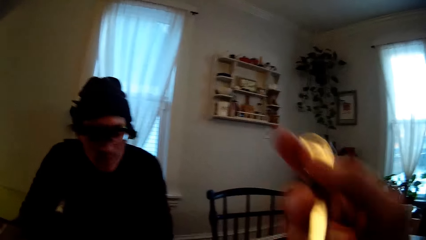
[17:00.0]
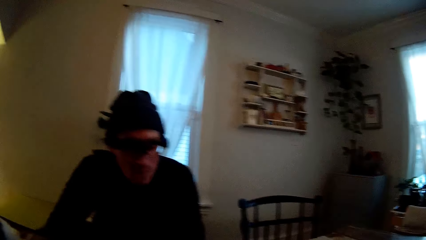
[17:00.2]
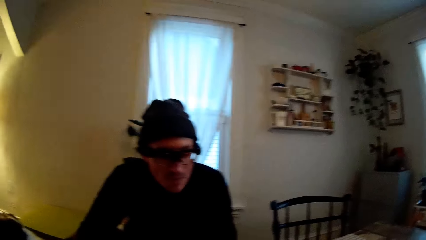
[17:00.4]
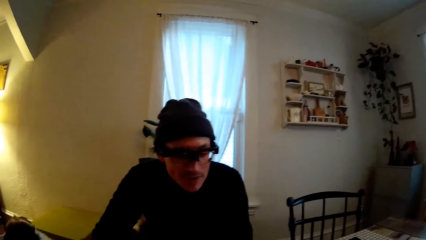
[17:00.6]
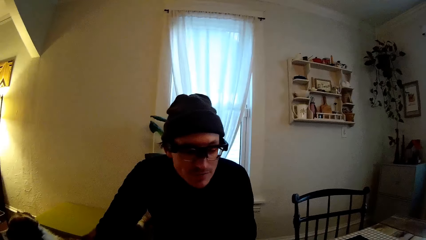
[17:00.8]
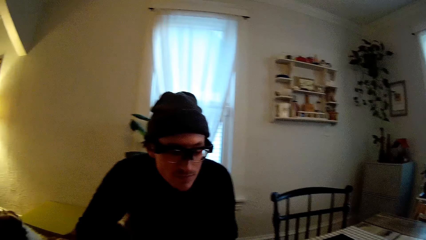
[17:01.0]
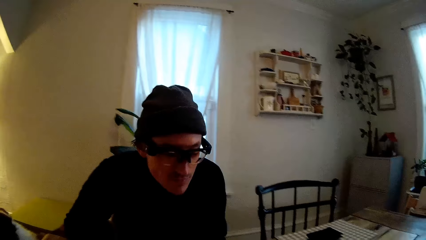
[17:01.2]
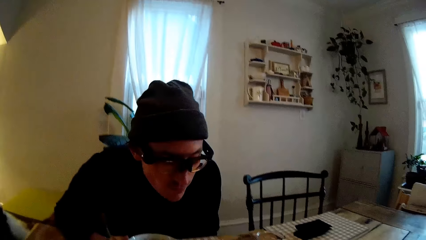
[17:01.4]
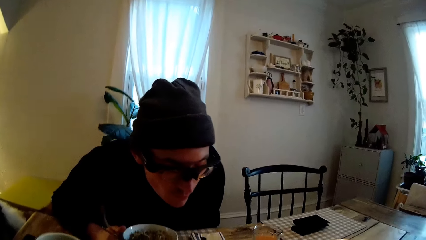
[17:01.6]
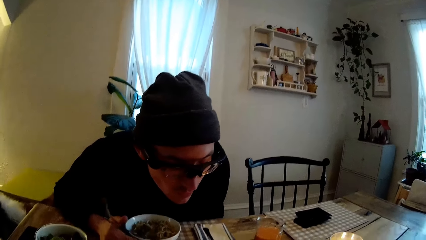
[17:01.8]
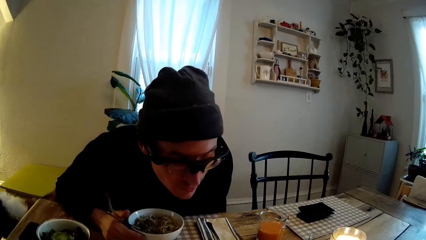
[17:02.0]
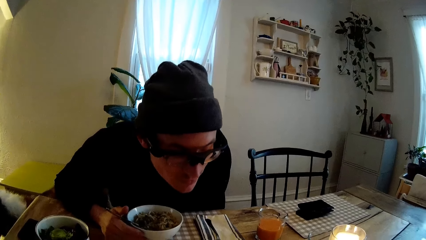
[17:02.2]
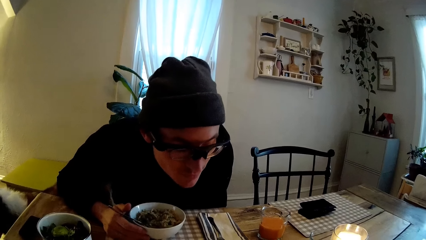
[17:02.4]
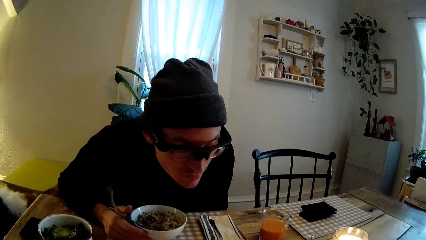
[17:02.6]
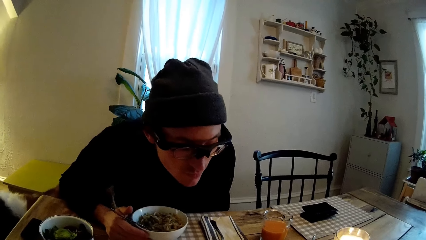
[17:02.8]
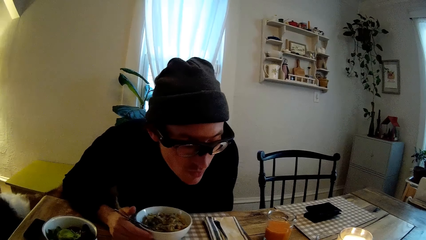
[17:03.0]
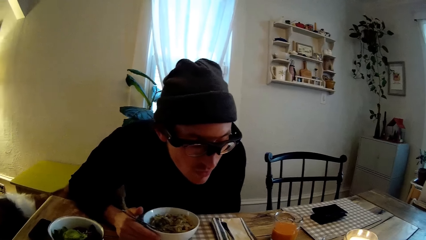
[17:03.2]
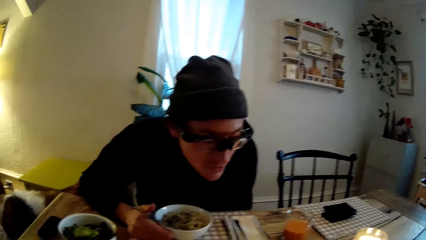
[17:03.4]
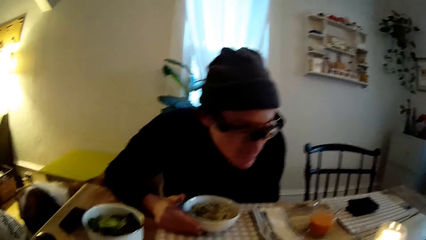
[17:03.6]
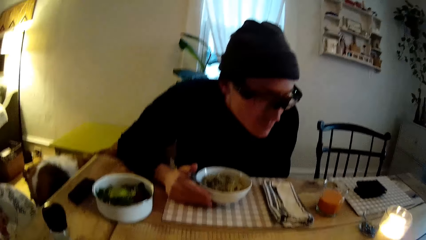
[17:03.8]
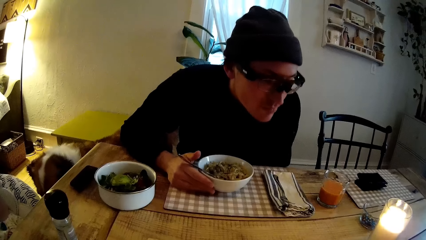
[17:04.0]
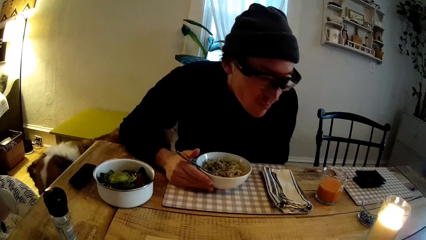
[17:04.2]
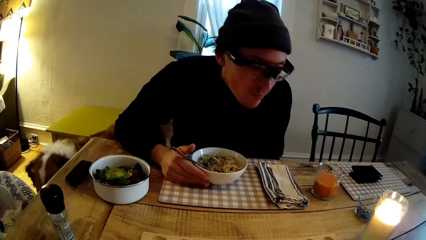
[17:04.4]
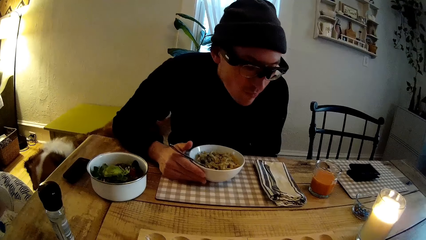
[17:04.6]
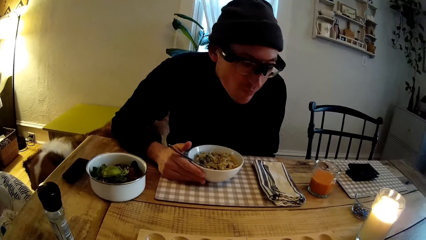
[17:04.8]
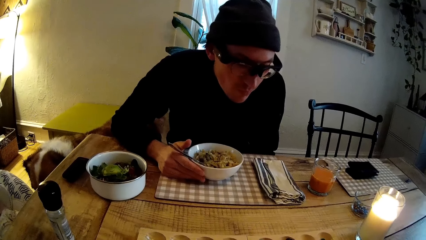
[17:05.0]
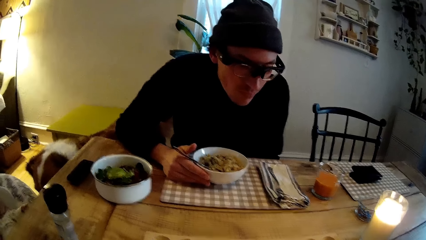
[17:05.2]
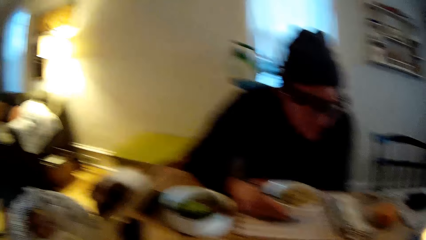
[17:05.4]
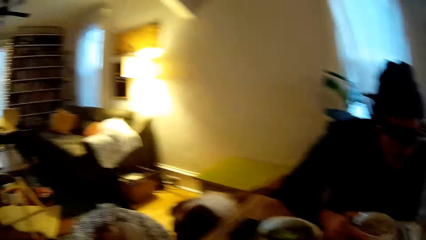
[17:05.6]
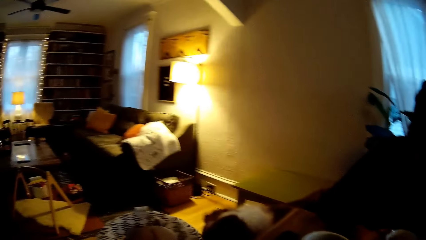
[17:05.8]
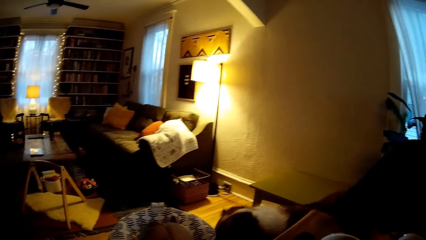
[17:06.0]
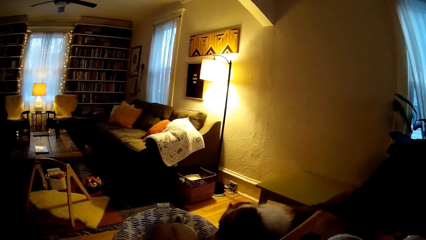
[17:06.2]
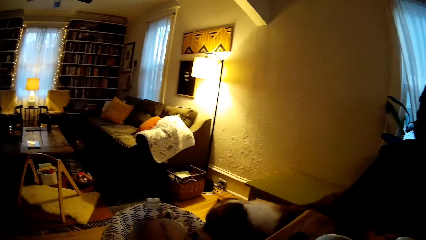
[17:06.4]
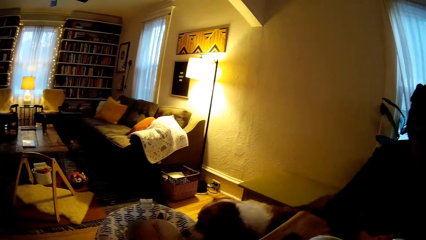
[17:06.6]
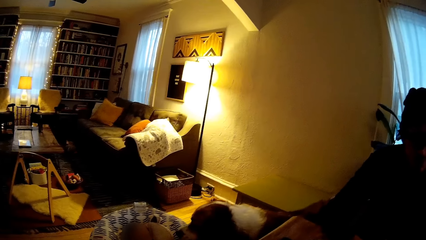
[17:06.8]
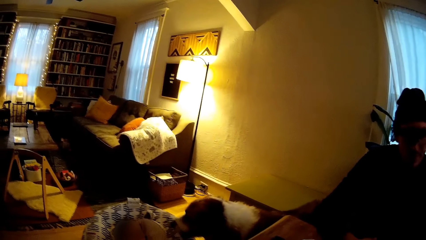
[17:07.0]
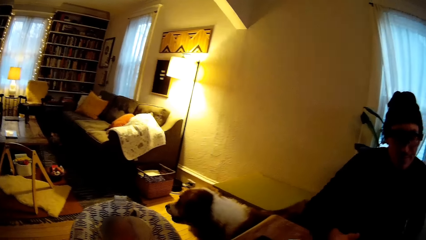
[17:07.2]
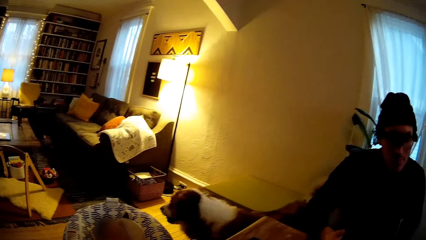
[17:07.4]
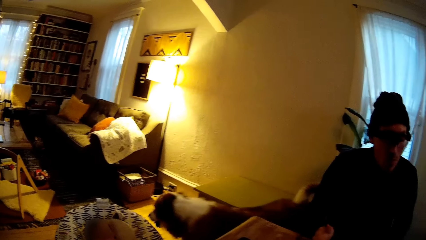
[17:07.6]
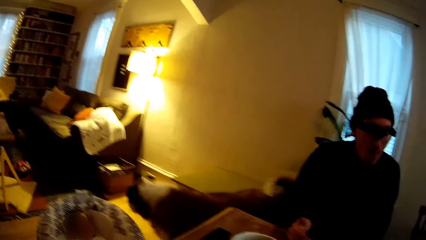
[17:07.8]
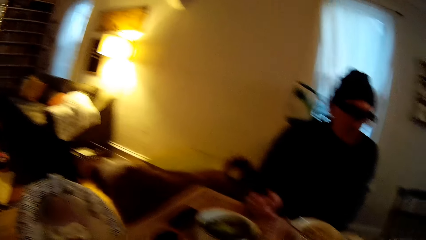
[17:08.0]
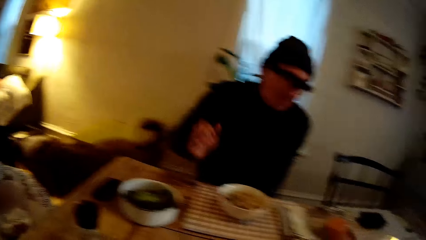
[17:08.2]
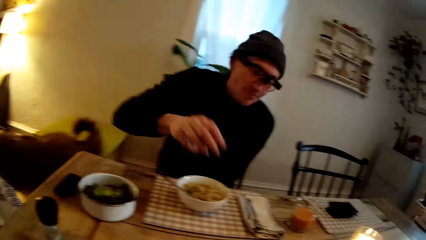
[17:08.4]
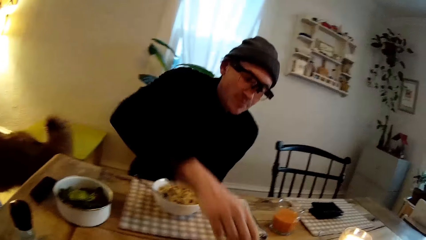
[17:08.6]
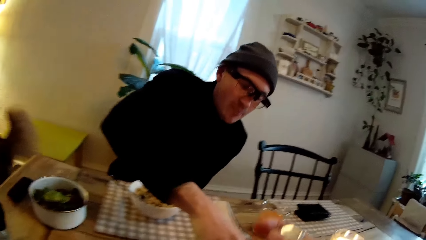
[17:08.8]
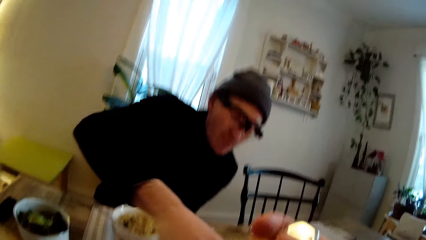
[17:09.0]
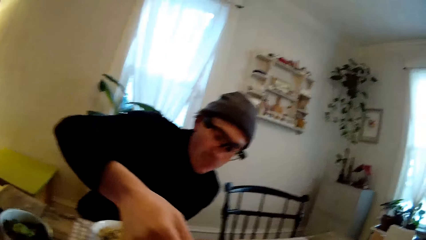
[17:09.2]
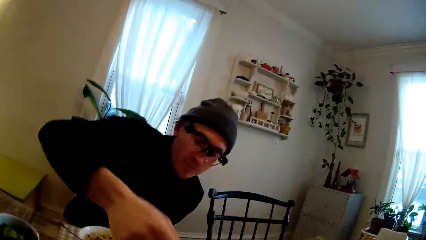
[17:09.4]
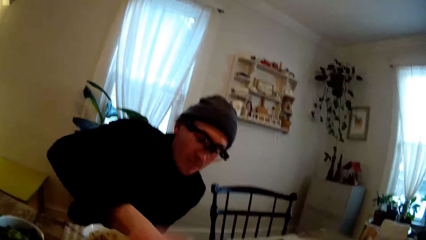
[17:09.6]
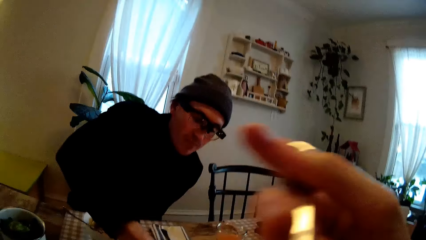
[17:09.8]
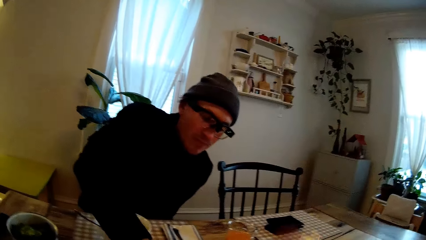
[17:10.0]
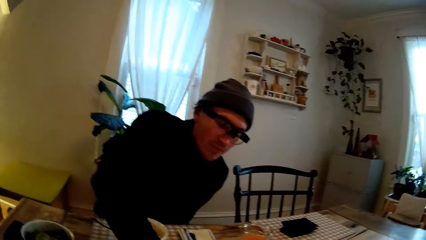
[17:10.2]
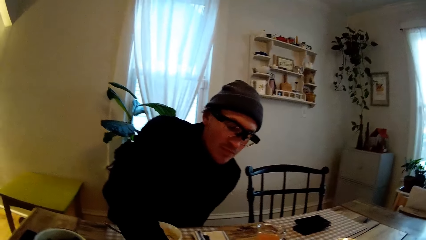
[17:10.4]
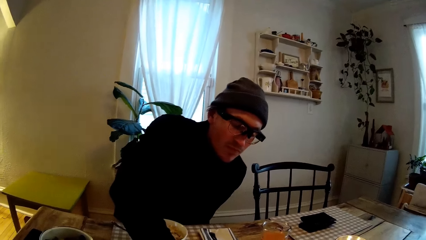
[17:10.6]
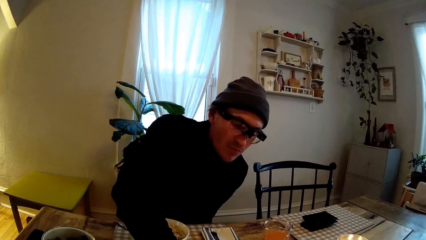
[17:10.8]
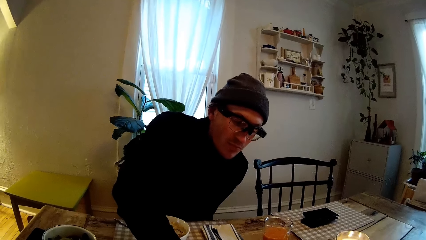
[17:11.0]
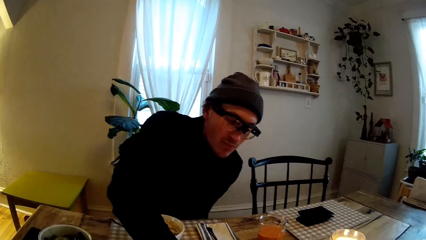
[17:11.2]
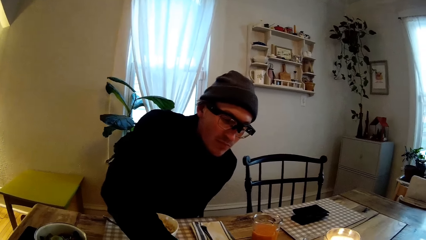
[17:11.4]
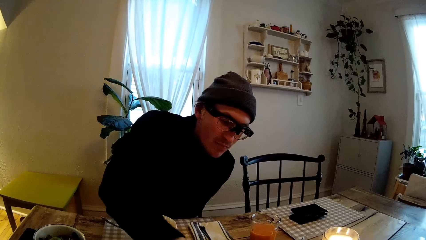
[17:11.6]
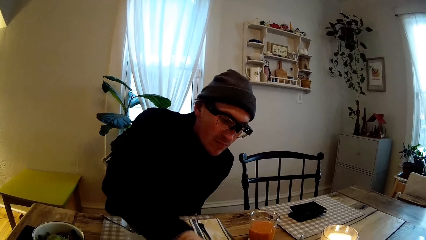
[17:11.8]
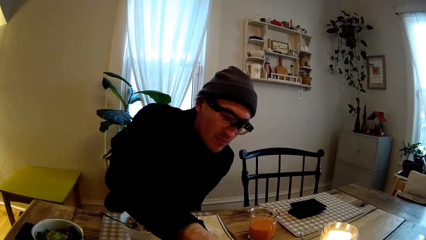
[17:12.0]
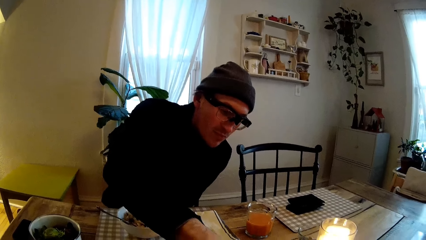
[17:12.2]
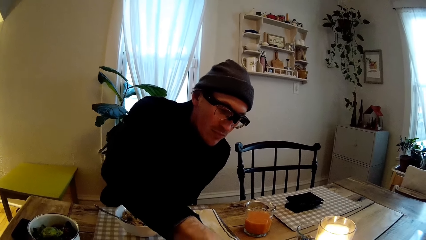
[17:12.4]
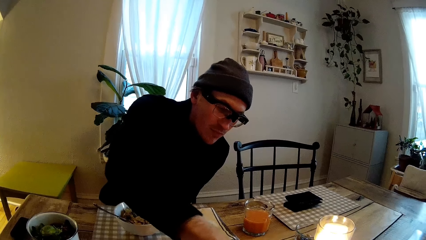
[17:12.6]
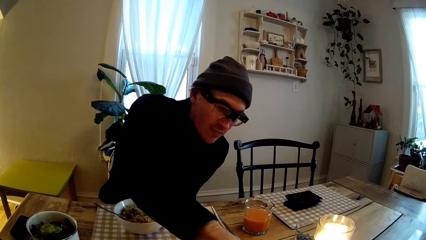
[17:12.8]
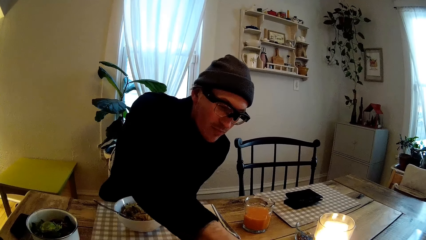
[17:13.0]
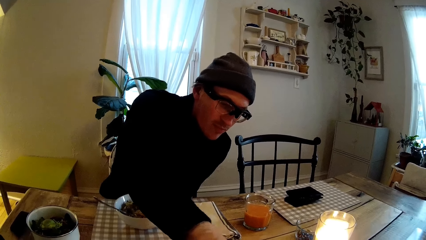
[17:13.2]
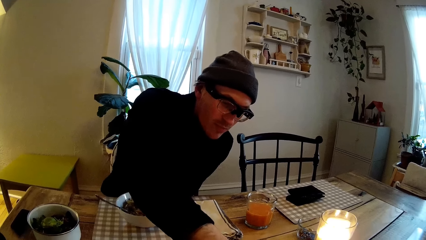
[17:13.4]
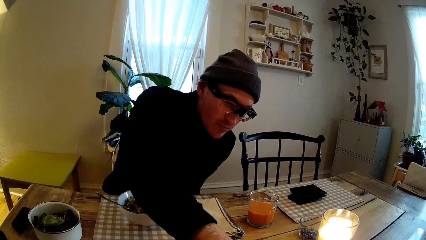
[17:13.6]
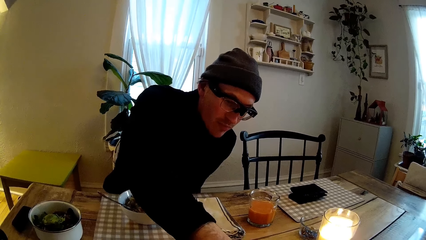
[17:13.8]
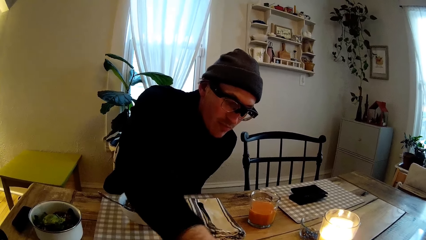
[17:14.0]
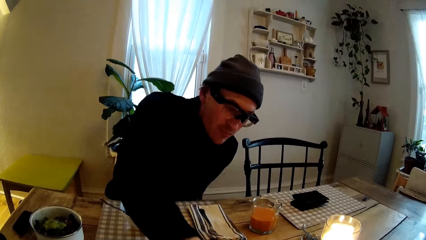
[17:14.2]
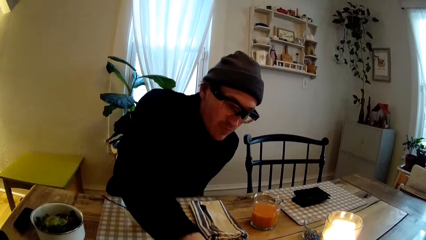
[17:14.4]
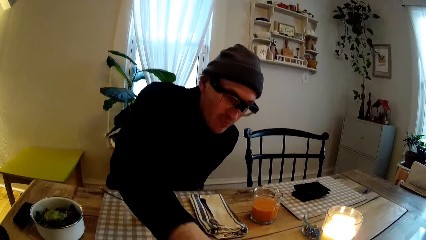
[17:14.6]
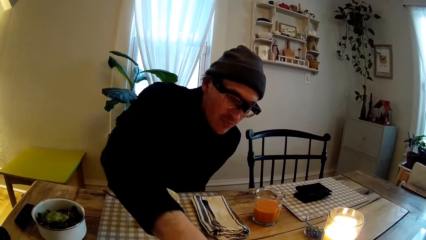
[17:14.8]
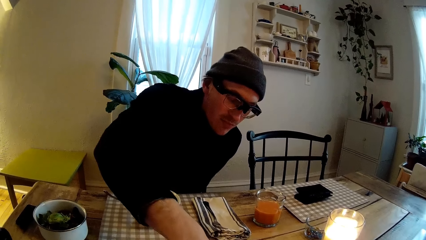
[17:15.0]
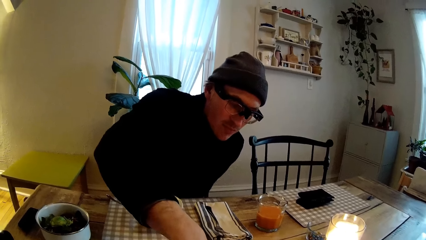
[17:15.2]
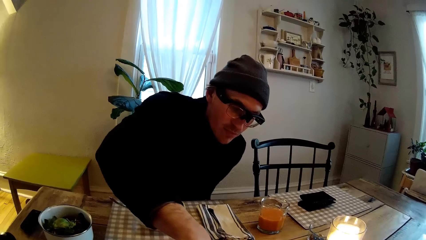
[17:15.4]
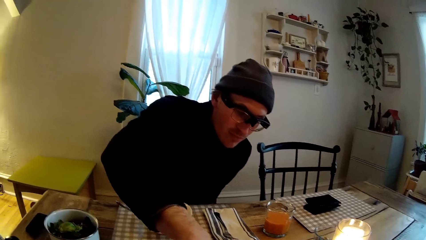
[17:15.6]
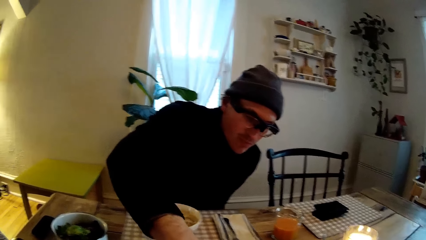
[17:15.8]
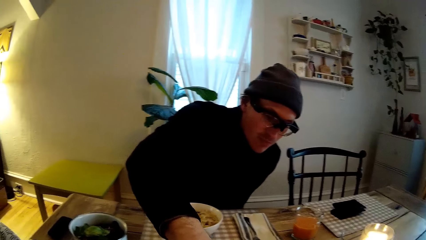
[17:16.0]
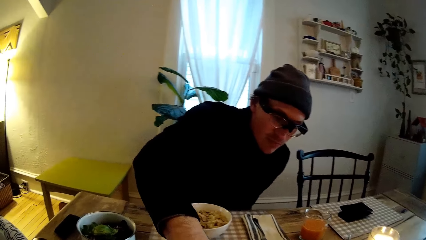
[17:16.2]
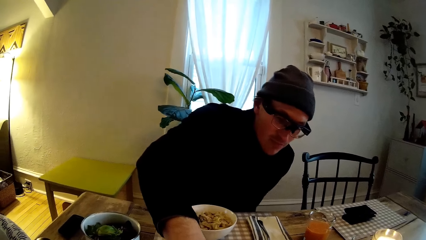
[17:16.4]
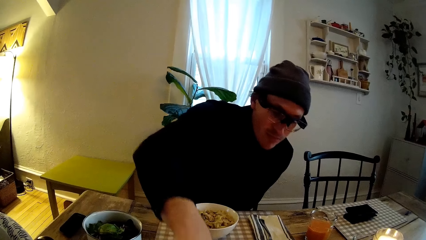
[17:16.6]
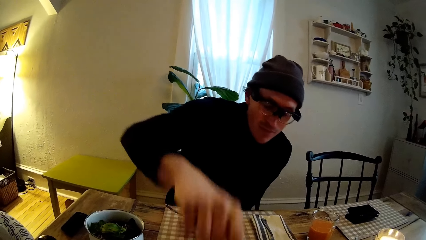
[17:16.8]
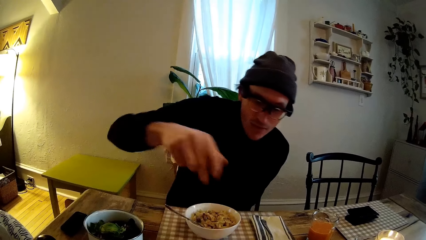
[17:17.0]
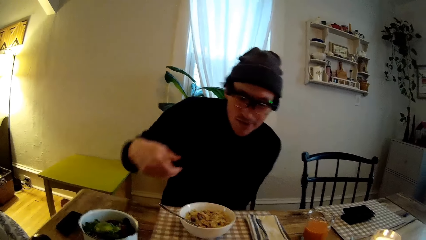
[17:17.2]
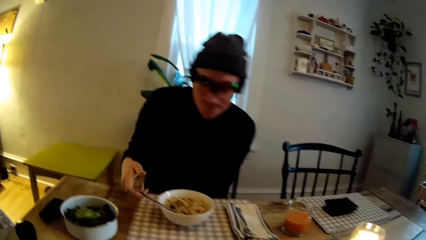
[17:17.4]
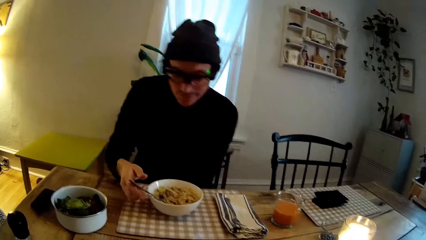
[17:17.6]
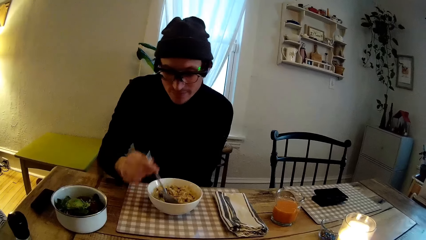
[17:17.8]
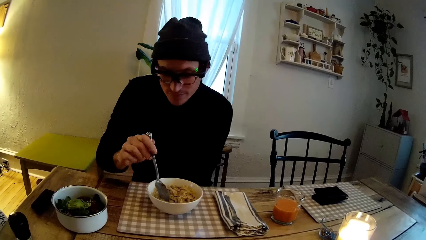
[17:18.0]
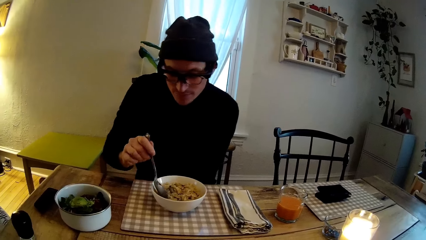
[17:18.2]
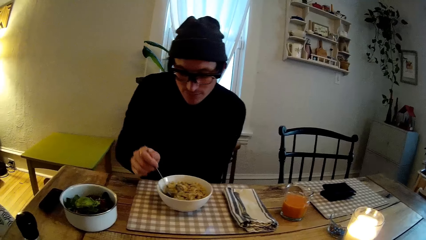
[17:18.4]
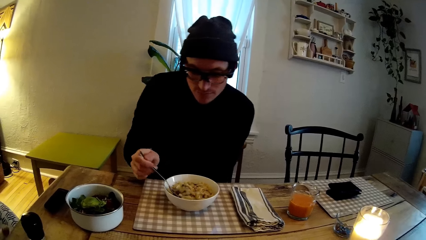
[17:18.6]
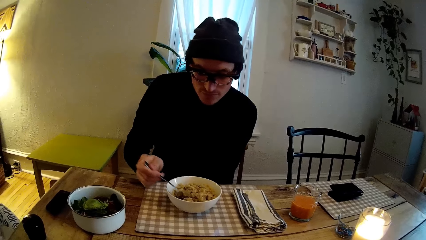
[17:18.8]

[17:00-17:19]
The camera wearer holds up the iron spoon in her right hand. She moves the right hand. She looks at the man. She looks at the food in the bowls. She looks at the dog. The dog sniffs a baby. The camera wearer looks at the man. She holds up the iron spoon in her right hand. She moves the right hand. She looks at the man. The man drops a pebble in the hole of the mancala board with his right hand, repeatedly.
